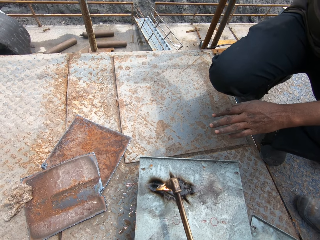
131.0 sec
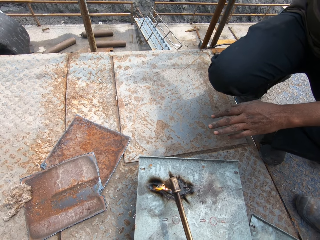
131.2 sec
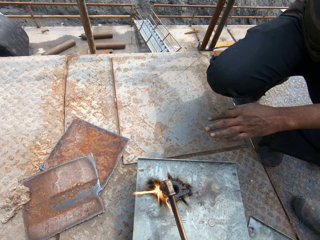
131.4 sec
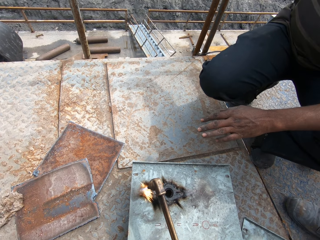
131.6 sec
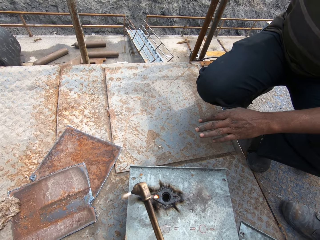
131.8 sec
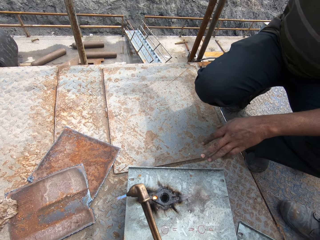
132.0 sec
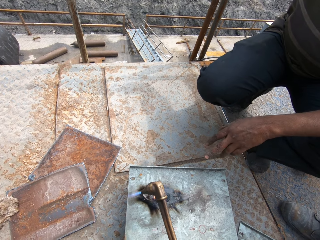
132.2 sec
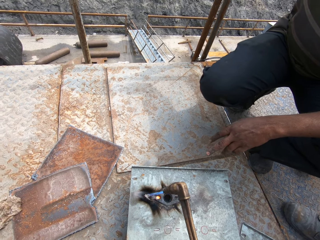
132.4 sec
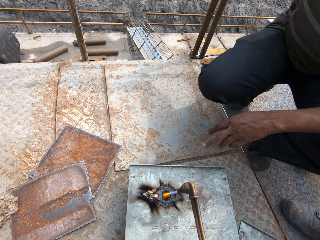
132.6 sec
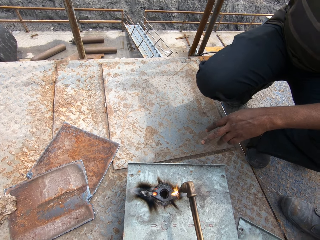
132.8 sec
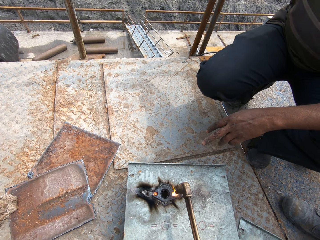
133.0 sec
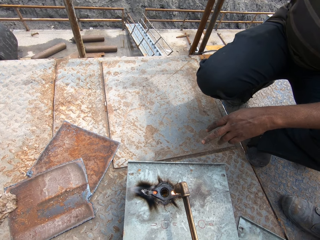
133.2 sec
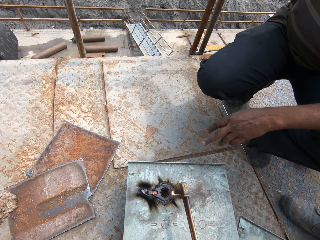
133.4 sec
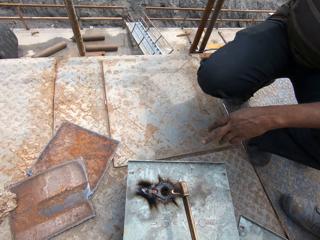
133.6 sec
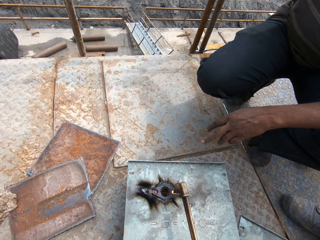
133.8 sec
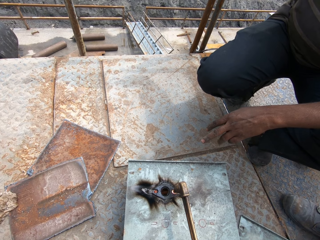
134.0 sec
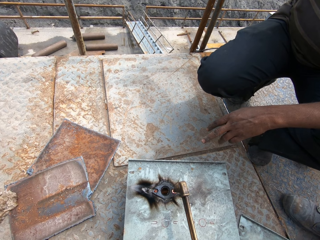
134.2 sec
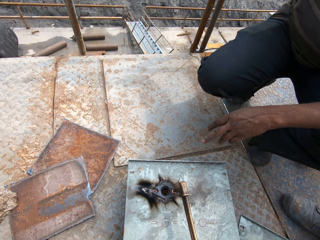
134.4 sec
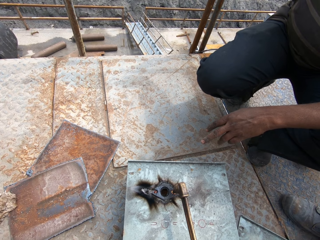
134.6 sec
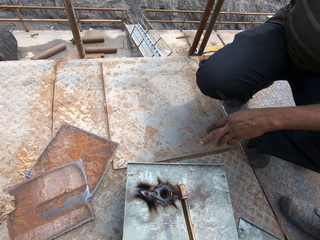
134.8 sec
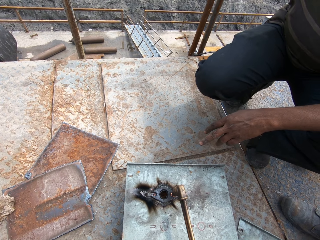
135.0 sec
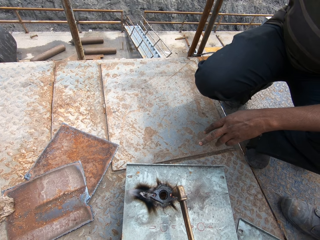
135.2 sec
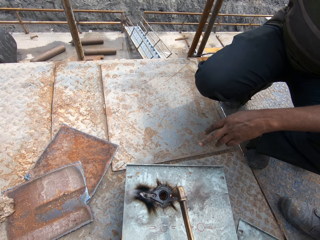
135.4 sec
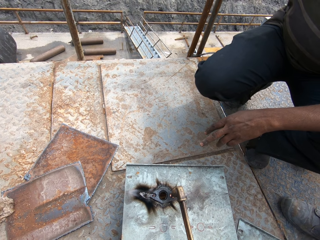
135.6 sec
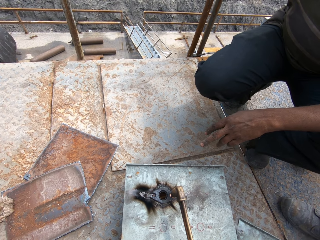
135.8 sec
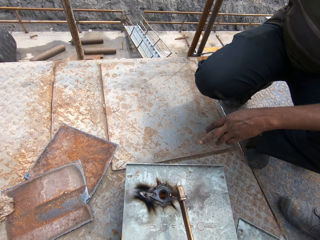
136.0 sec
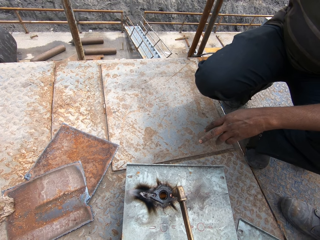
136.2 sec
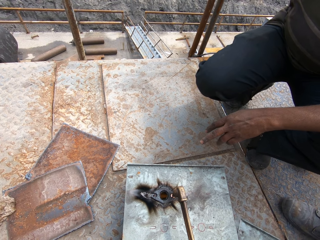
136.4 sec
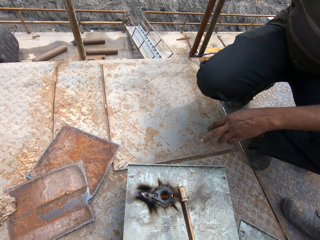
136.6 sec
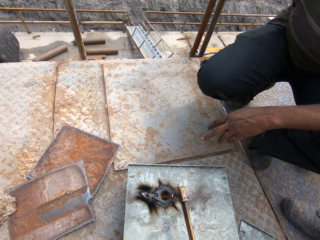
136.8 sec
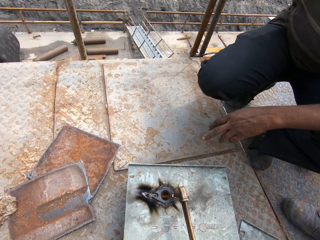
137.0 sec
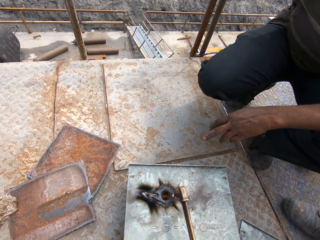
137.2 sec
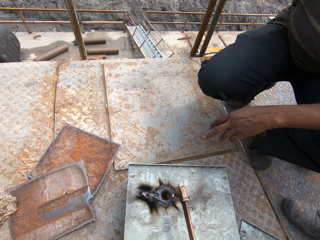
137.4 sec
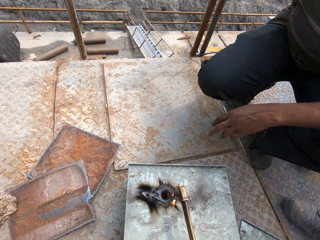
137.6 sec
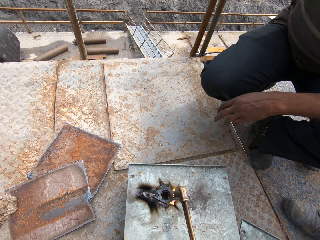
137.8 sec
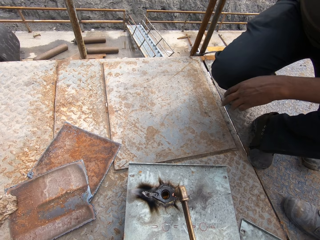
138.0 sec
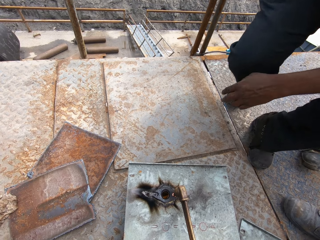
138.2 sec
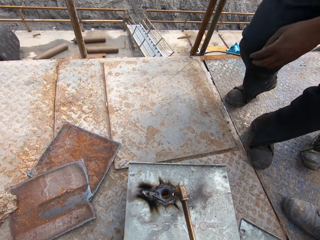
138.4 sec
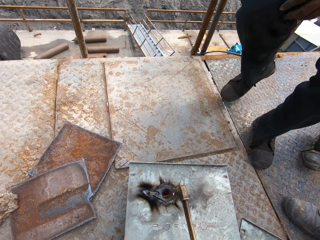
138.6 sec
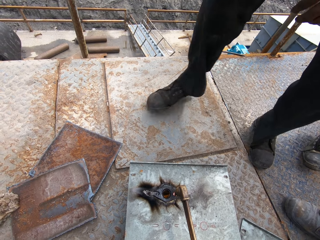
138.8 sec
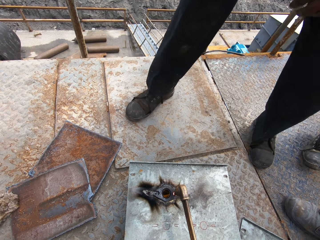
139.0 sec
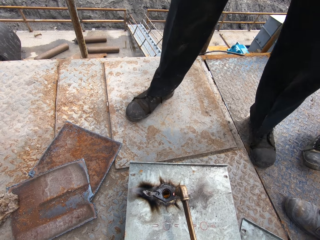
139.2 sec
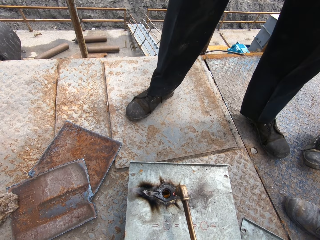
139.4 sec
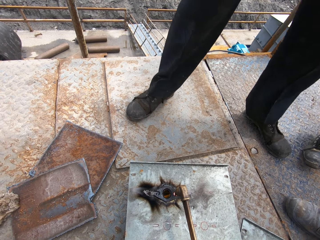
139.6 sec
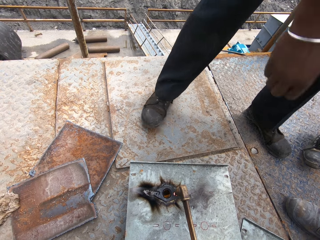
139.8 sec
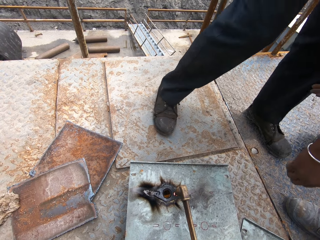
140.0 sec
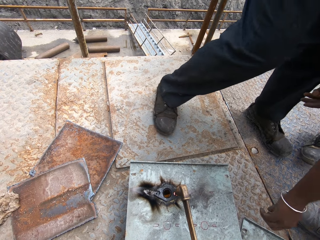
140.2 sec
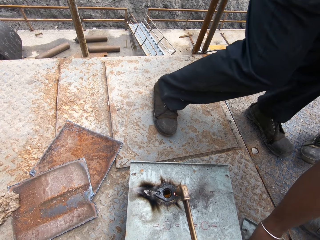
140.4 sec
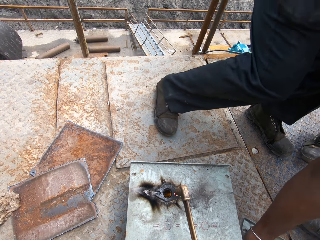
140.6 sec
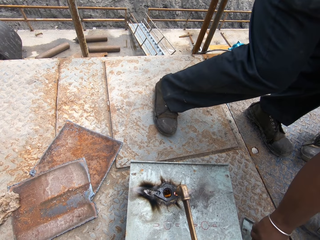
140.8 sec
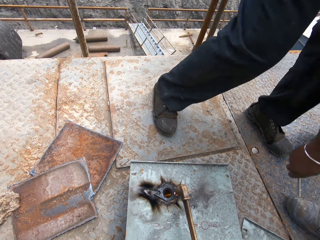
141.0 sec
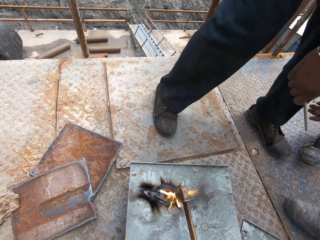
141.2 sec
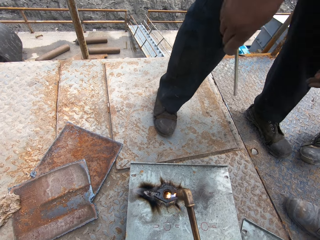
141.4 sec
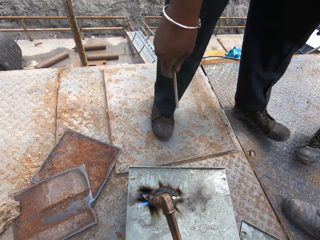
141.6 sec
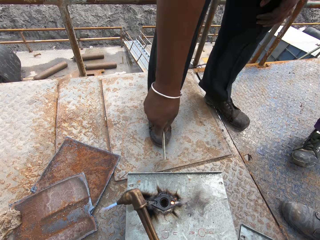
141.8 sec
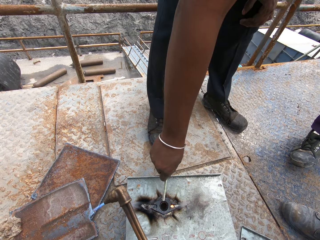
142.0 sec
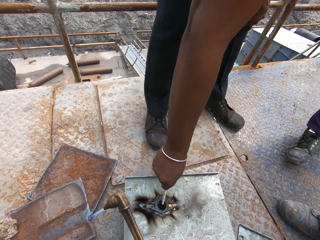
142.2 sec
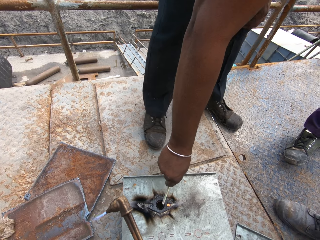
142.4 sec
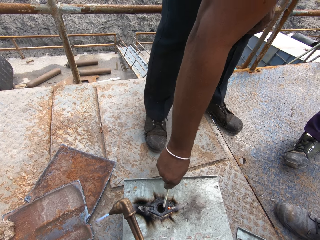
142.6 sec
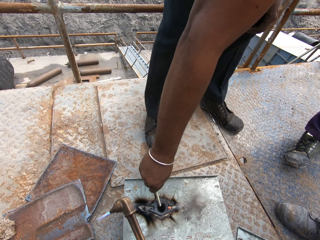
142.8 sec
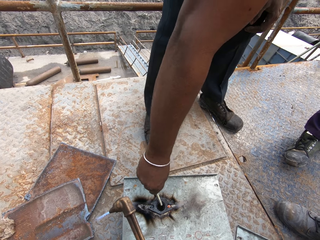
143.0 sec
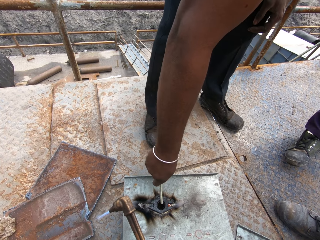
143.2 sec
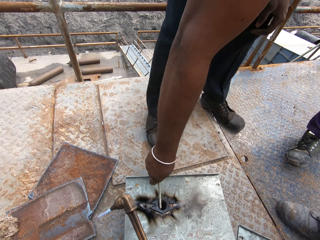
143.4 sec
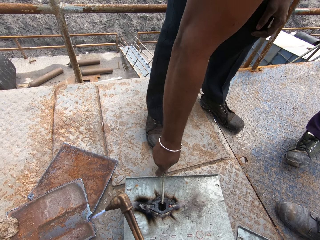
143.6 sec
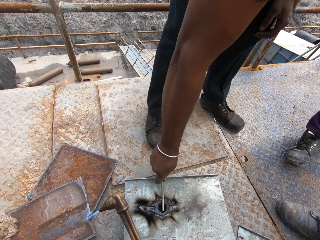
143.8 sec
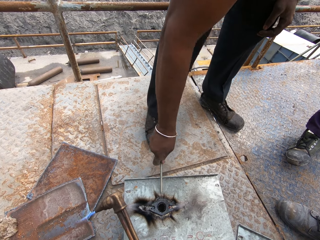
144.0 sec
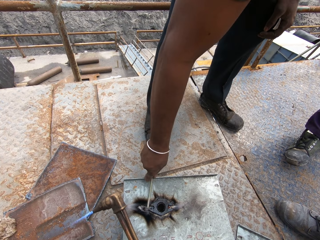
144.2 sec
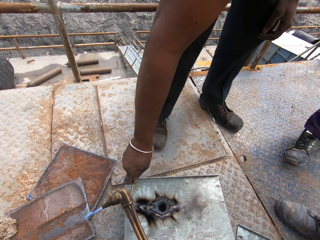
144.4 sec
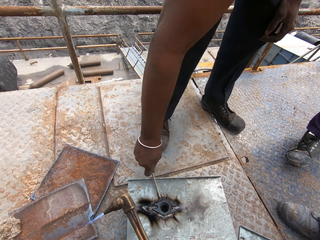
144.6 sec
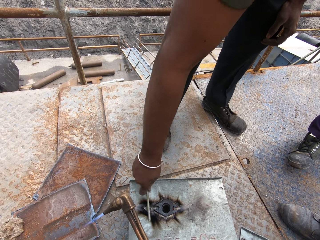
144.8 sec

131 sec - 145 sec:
The camera wearer makes a left hole in the steel metal with the oxyacetylene torch in his right hand. A man picks up a metal rod on the ground with his right hand. The man removes the metal disc on the steel metal with the metal rod in his right hand. The man hits the connected metal.

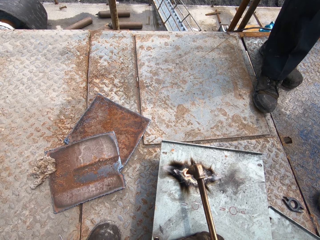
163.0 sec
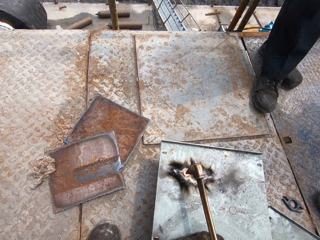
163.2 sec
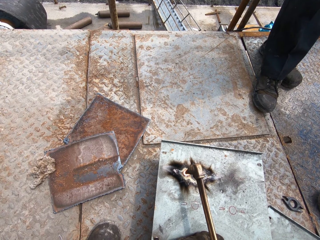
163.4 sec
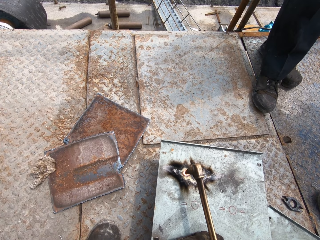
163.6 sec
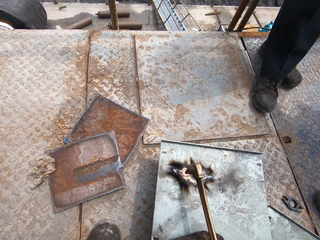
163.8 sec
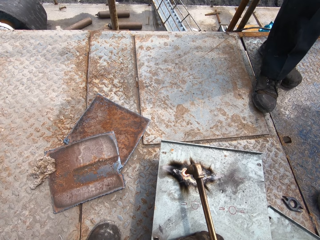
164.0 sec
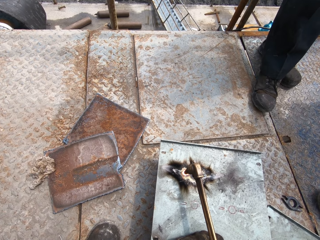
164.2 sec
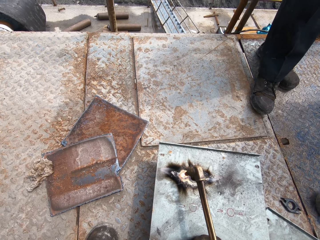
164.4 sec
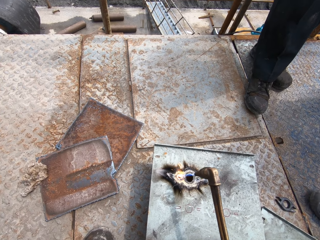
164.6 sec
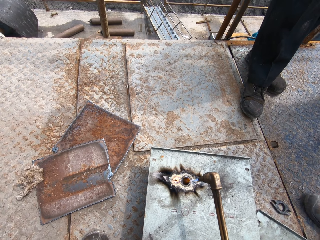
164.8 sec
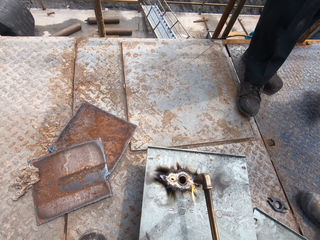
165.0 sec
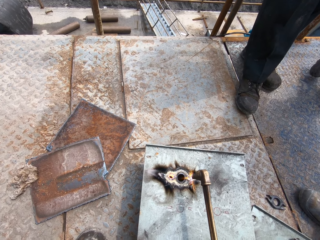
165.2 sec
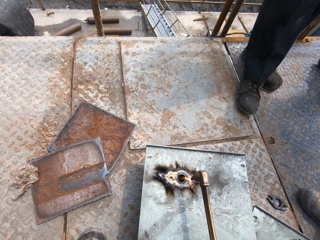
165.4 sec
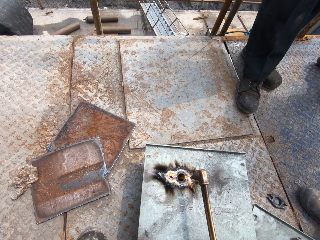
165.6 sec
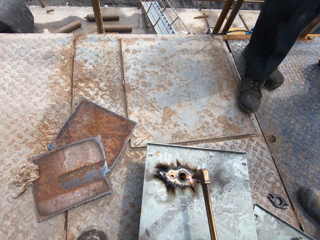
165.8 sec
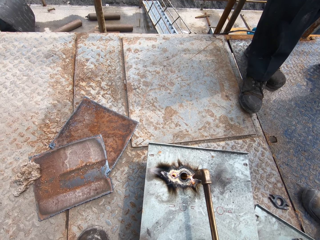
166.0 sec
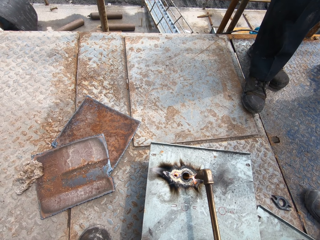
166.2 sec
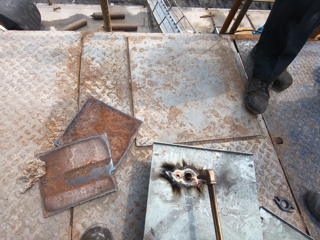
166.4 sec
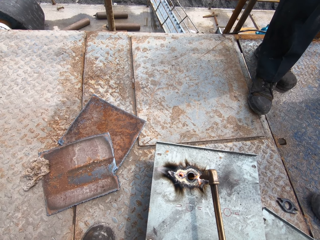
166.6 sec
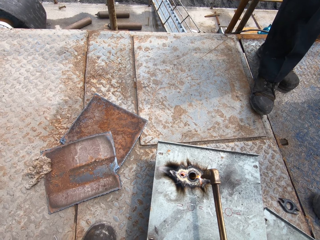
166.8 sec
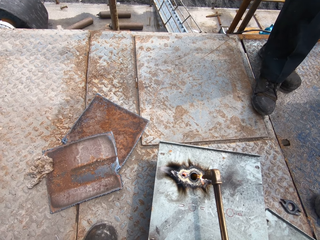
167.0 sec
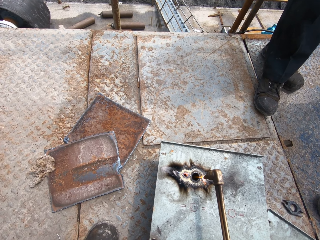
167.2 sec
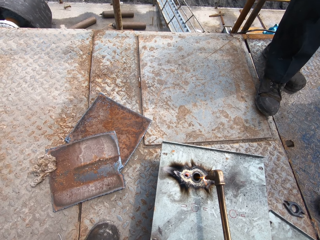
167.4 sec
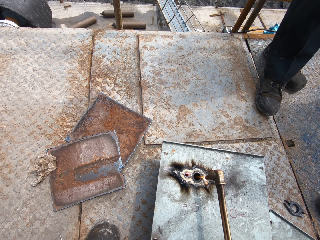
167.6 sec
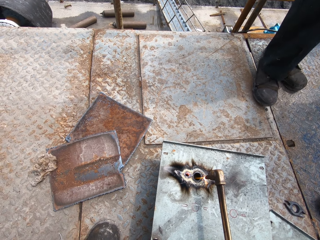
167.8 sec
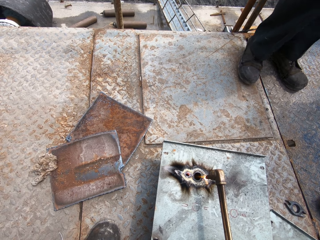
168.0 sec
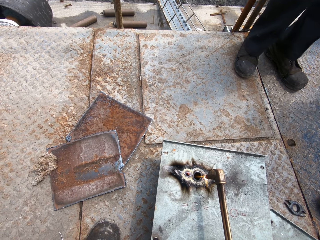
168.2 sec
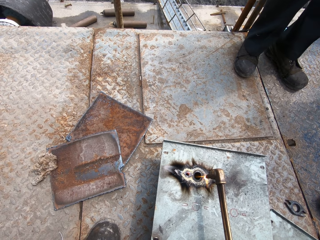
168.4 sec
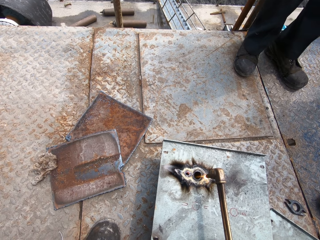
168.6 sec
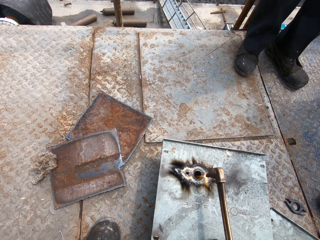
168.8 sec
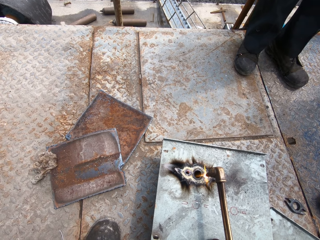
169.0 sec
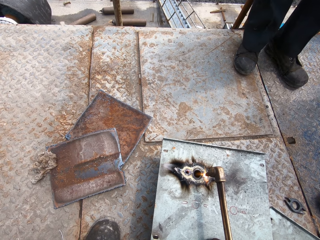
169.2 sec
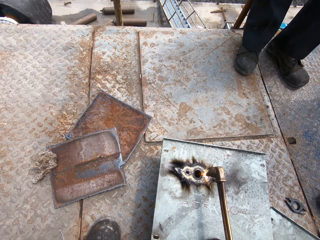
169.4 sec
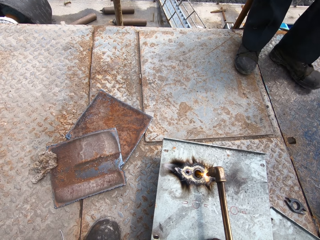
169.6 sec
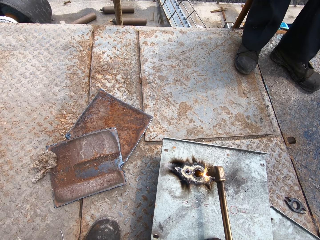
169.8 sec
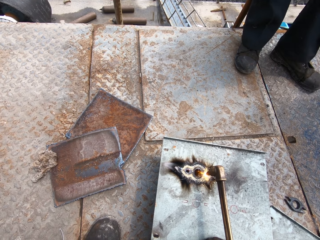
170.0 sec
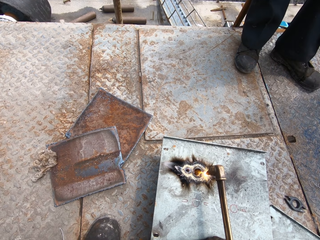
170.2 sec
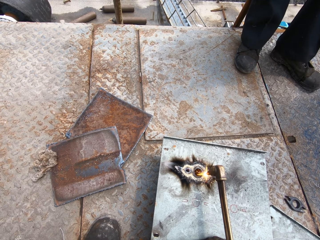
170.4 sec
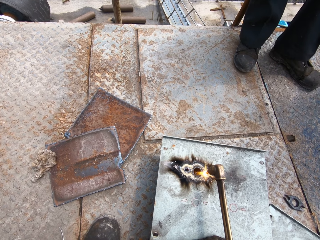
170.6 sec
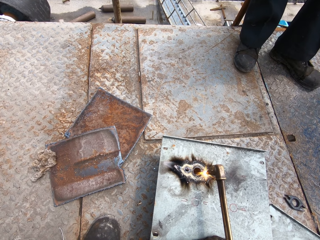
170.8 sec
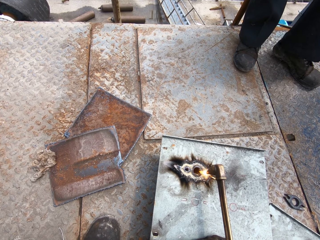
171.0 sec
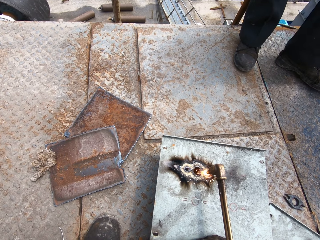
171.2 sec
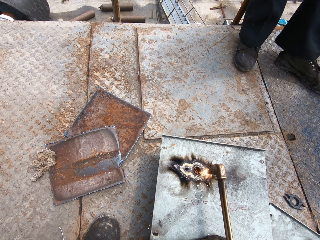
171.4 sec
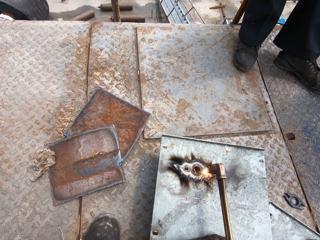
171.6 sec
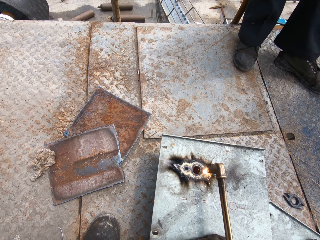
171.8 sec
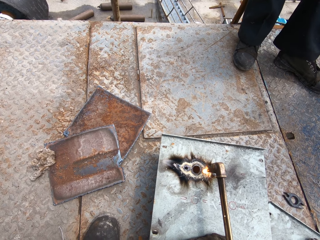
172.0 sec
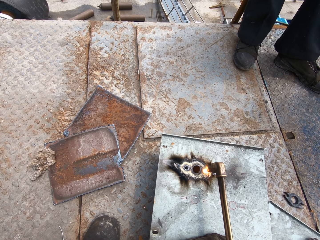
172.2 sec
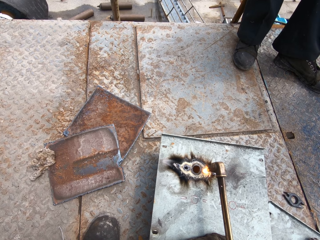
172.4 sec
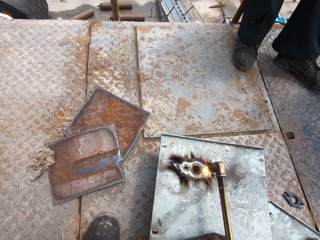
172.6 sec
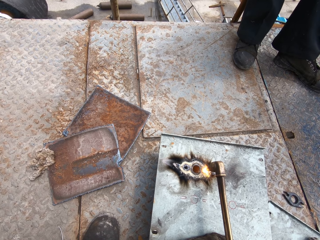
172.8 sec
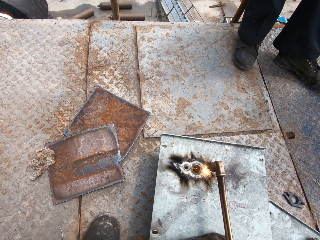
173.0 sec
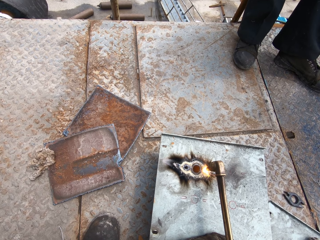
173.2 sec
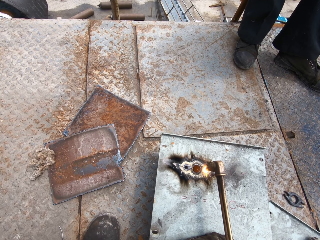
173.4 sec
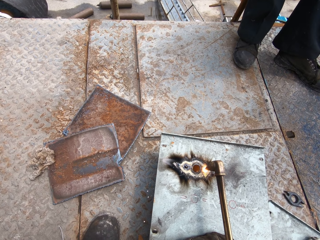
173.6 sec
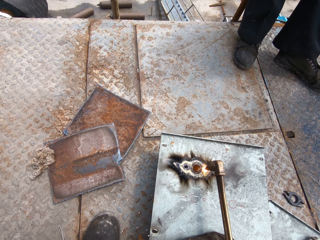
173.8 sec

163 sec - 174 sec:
The camera wearer widens the left hole on the steel metal with the oxyacetylene torch in his right hand. A person moves.
